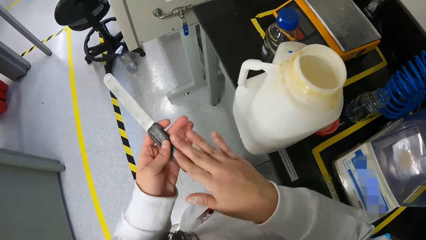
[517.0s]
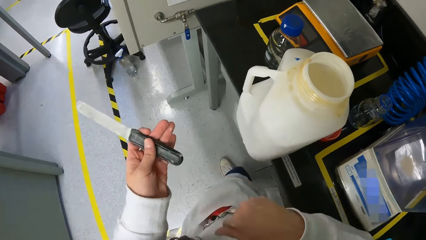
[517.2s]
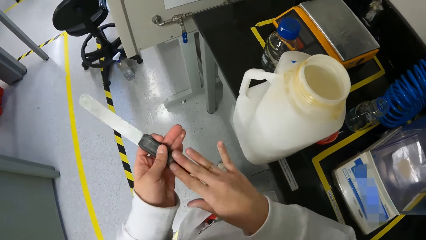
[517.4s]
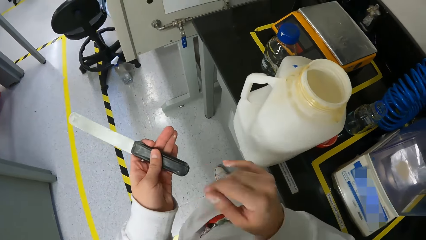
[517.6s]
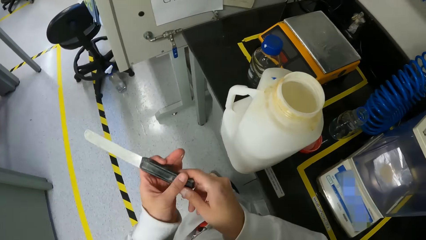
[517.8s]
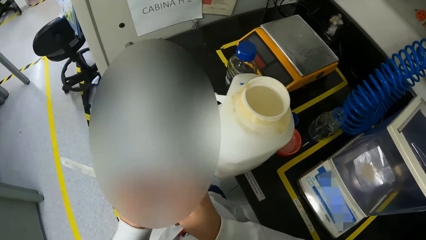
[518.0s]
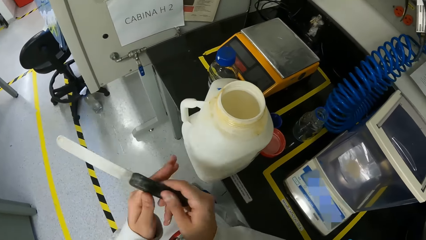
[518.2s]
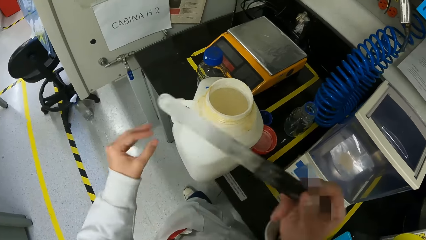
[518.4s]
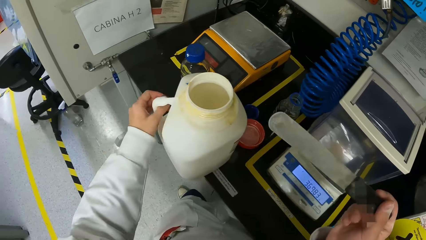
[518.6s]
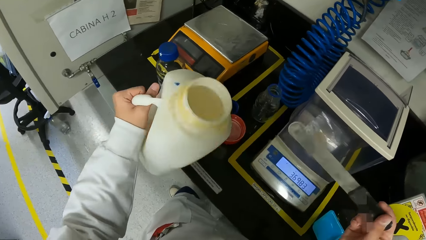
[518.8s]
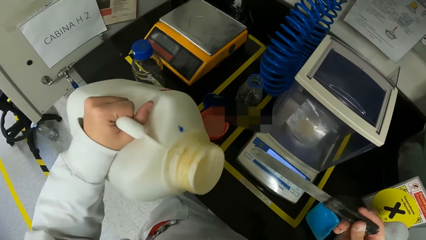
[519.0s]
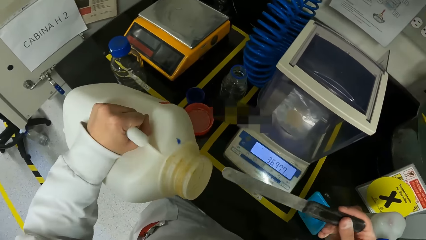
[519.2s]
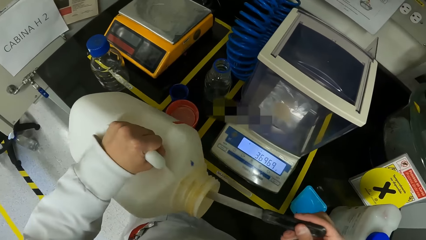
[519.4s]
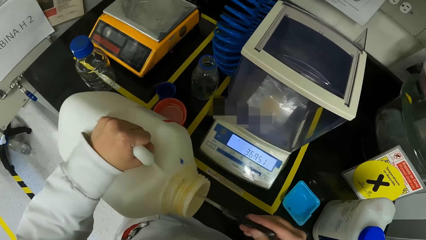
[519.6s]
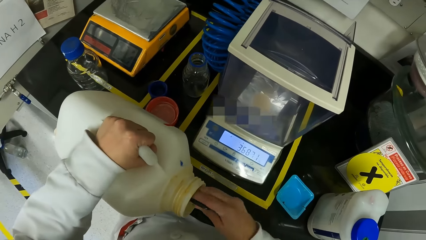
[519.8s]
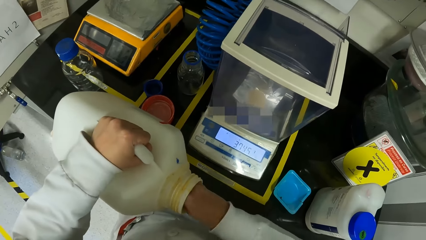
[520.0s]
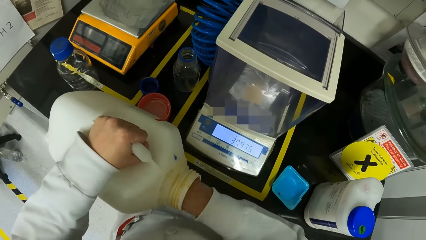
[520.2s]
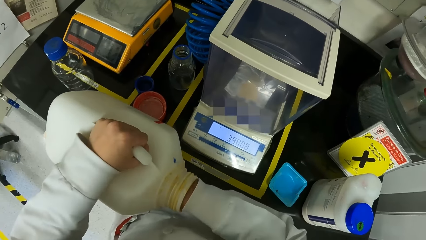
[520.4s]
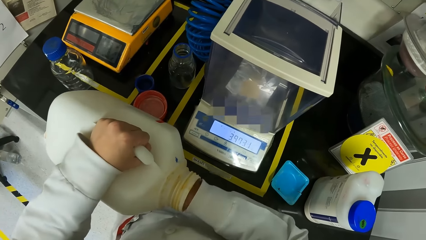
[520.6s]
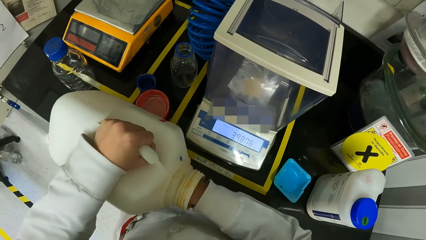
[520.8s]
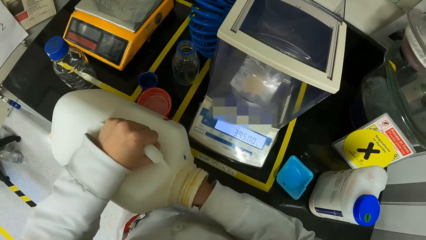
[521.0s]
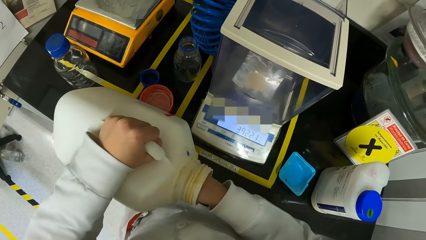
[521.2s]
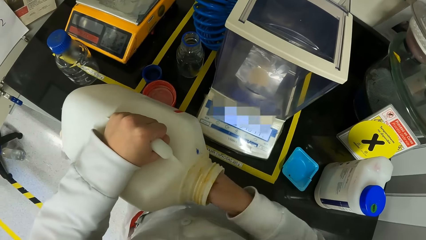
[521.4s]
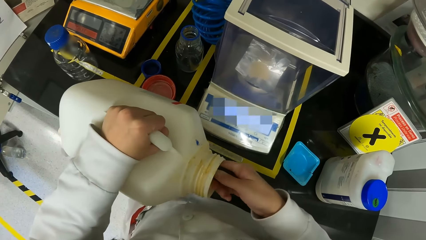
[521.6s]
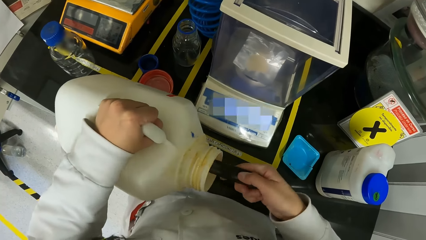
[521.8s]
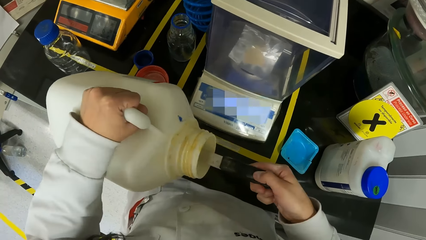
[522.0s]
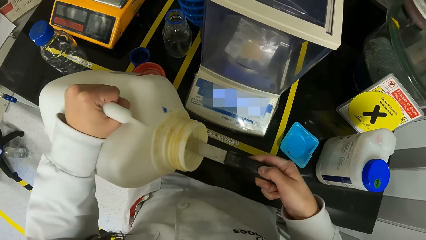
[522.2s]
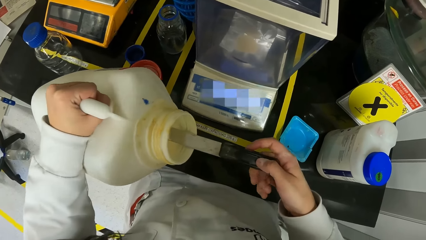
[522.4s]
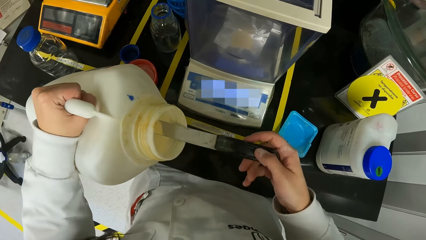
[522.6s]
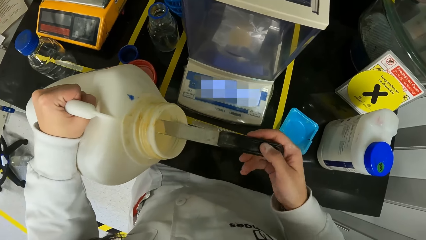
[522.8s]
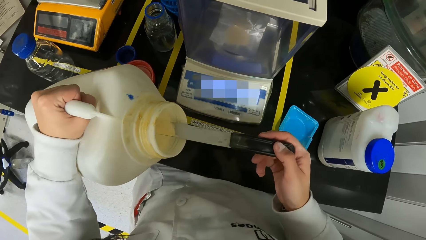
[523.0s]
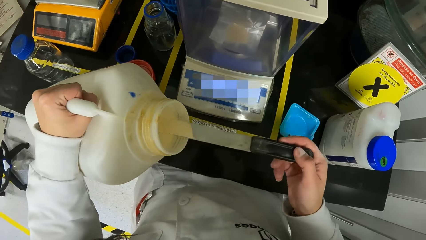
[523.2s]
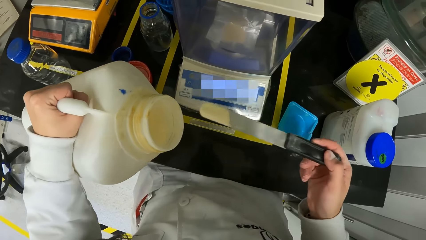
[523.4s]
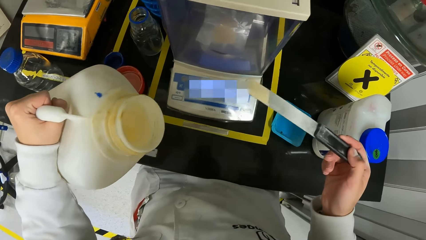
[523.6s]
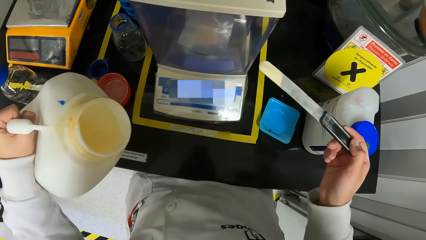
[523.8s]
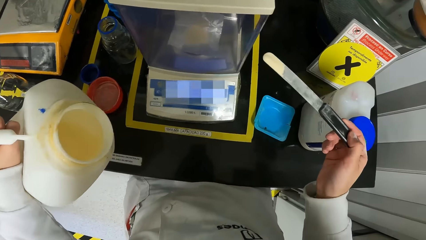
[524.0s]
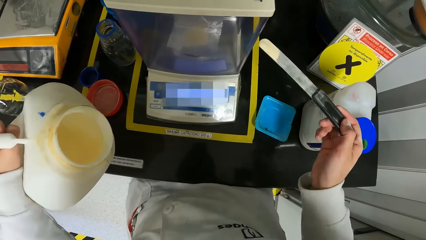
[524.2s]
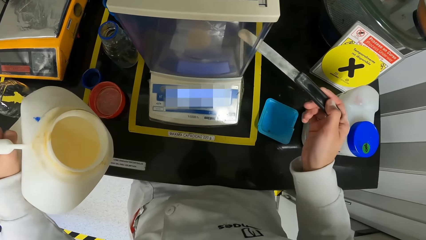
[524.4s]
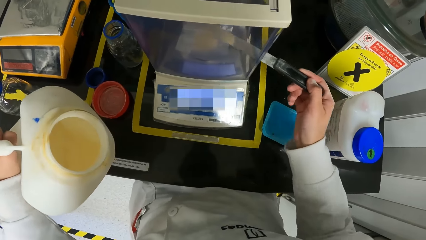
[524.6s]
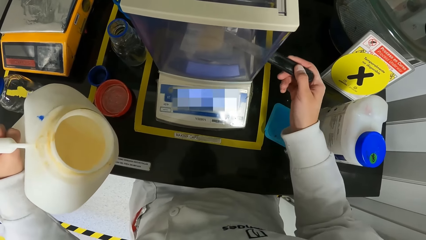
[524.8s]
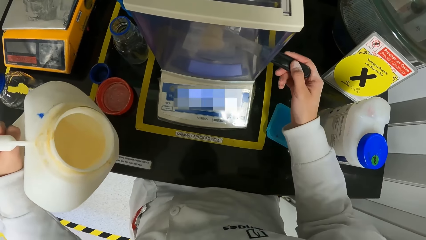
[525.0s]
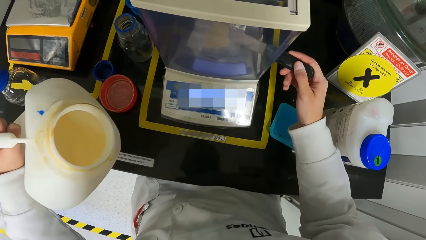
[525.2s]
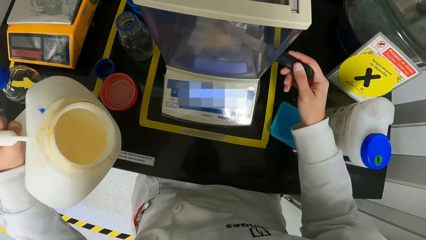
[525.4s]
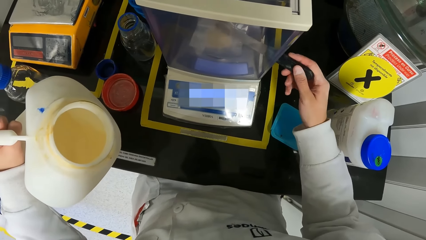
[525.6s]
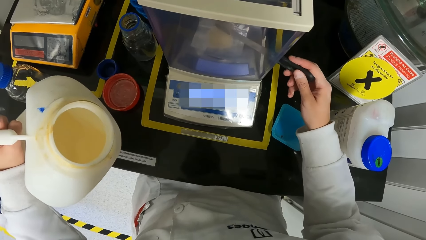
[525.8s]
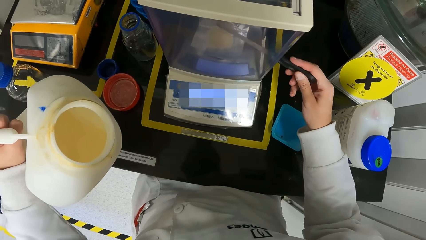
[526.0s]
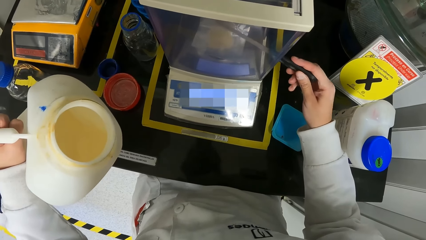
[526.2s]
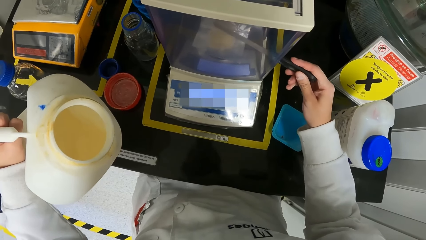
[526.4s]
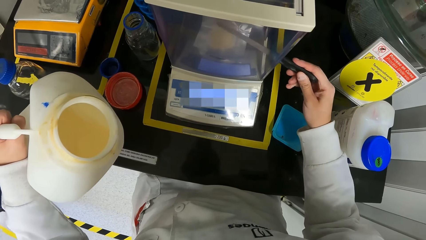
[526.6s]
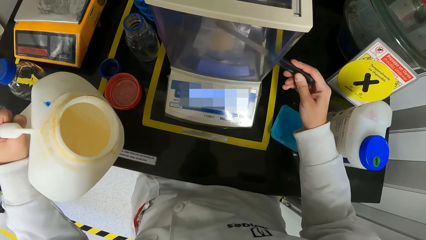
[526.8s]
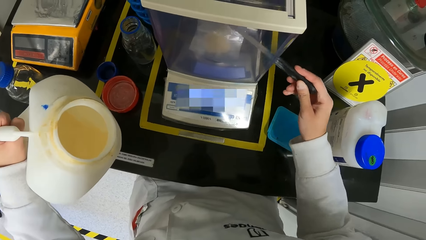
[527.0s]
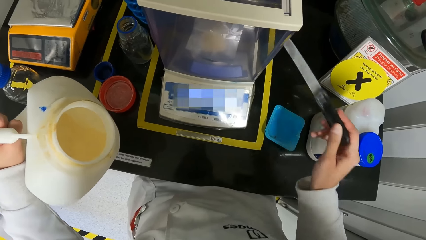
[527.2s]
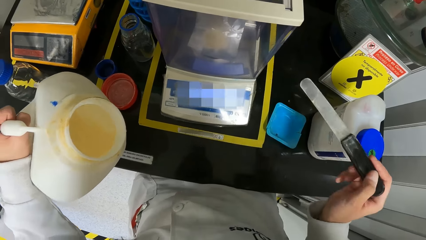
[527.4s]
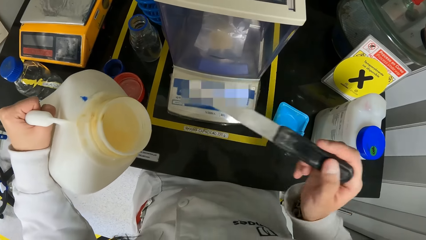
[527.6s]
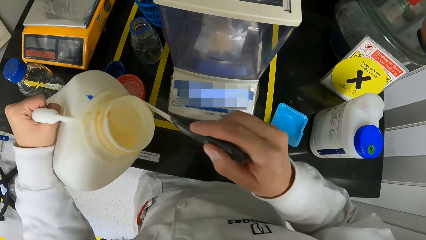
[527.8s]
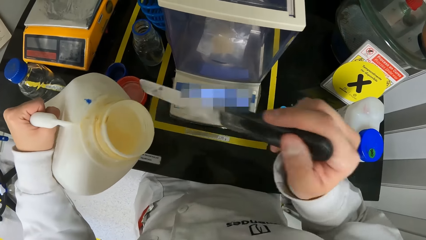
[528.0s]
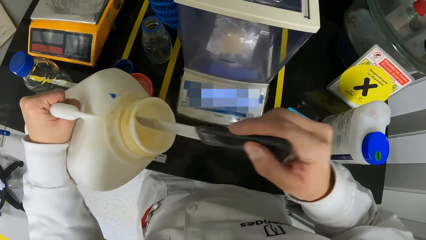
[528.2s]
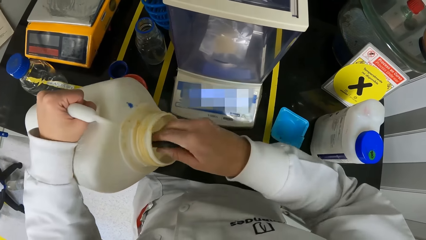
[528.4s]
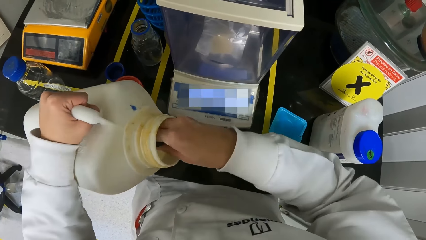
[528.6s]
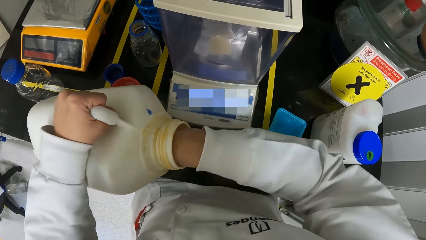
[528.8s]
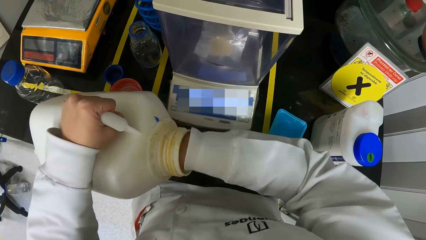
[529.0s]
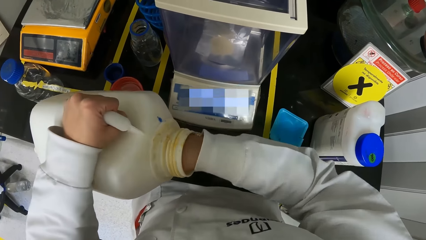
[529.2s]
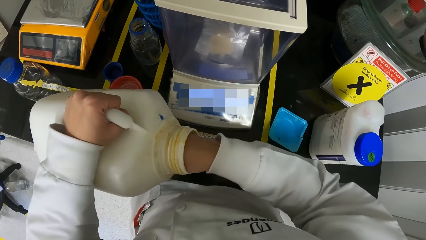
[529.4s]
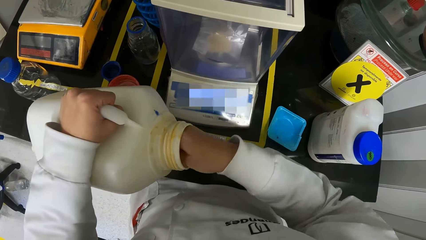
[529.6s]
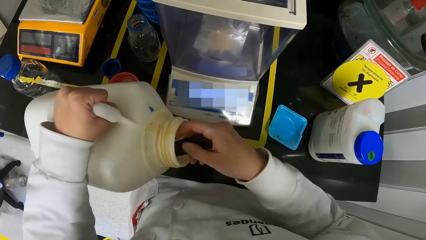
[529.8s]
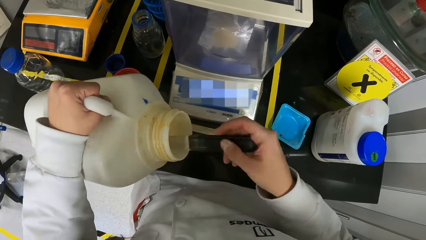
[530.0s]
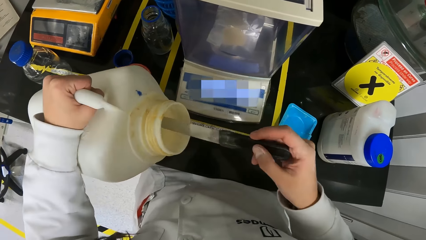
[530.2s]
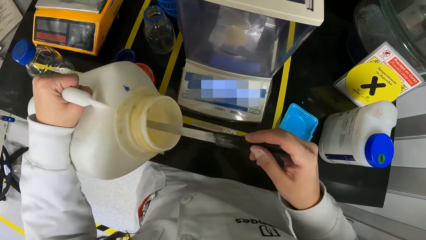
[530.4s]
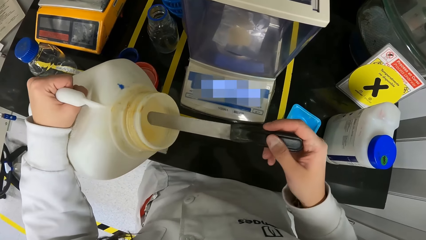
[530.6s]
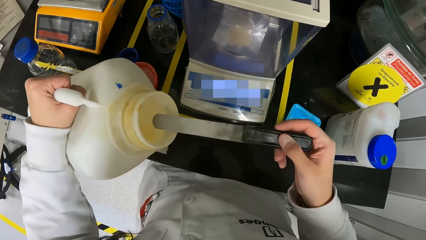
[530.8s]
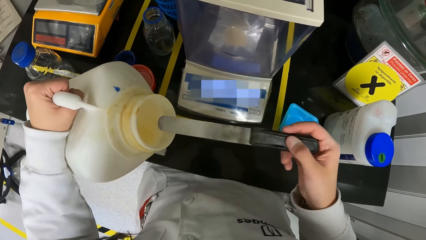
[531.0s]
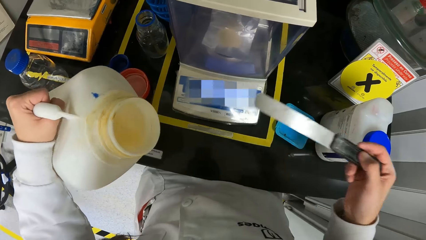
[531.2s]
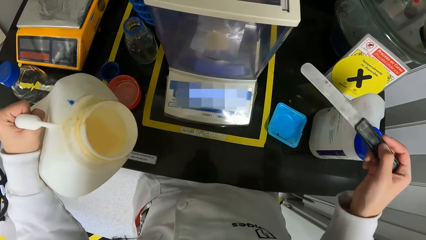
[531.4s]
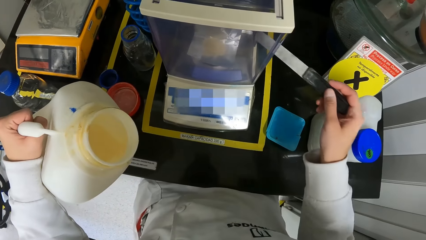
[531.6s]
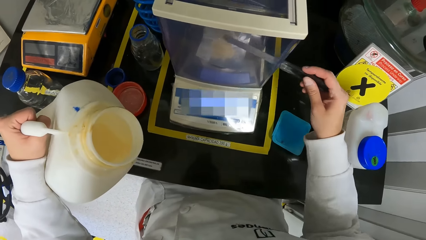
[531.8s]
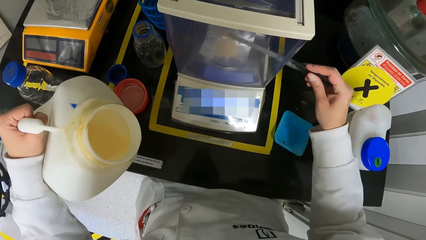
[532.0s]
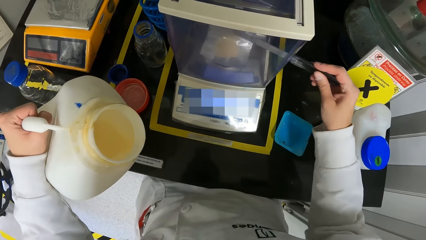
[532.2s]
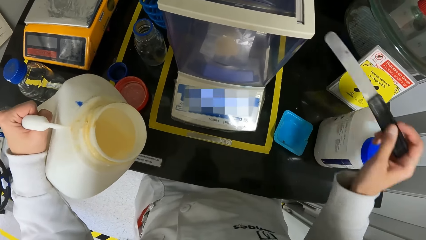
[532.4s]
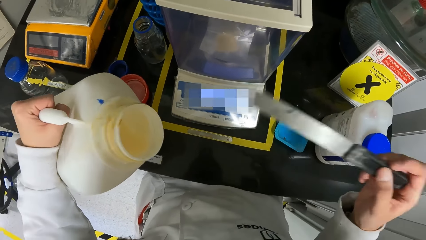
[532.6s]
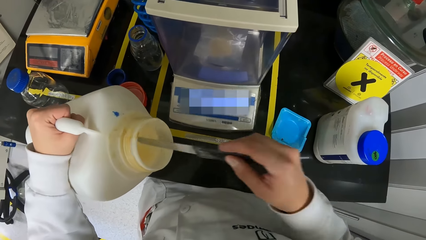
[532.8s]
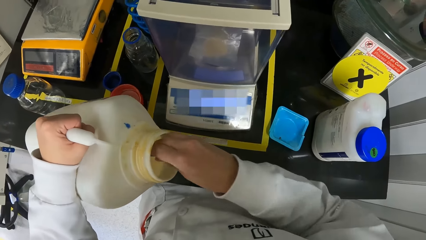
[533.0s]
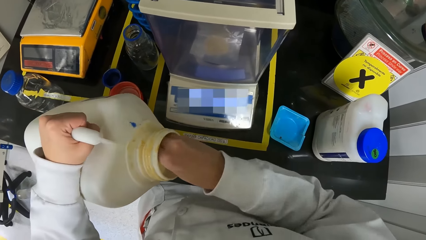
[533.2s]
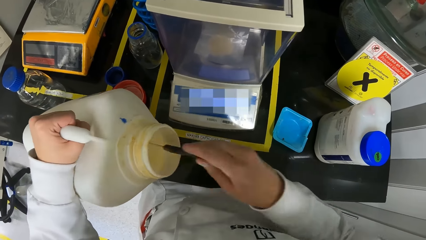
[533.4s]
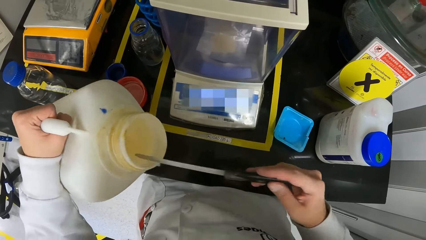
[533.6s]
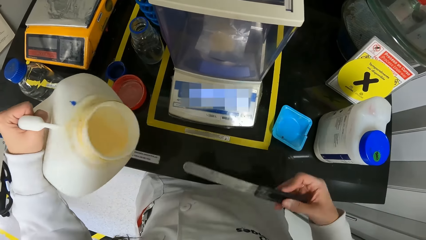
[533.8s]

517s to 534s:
The camera wearer cleans the plaster knife in her left hand with her right hand. She passes the plaster knife from her left hand to her right hand. She picks up the keg from the lab table with her left hand. She dips the plaster knife in the keg with her right hand. She brings out a sample from the keg with the plaster knife in her right hand. She pours the sample on the sample tape with the plaster knife in her right hand. She dips the plaster knife in the keg with her right hand. She brings out a sample from the keg with the plaster knife in her right hand. She pours the sample on the sample tape with the plaster knife in her right hand. She dips the plaster knife in the keg with her right hand.
